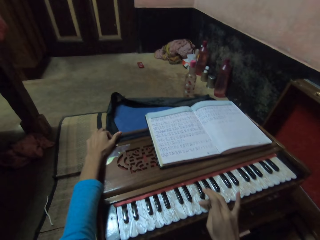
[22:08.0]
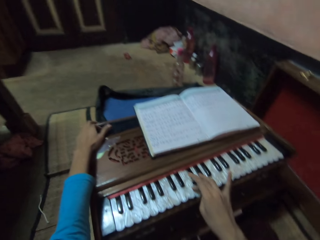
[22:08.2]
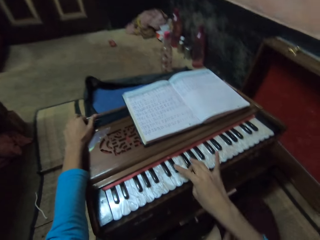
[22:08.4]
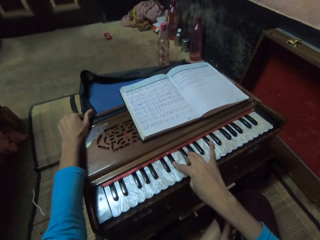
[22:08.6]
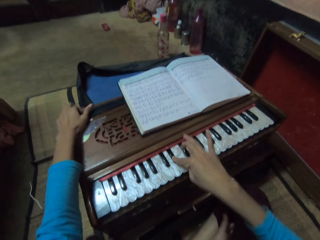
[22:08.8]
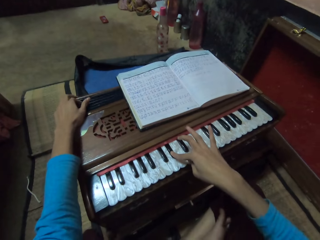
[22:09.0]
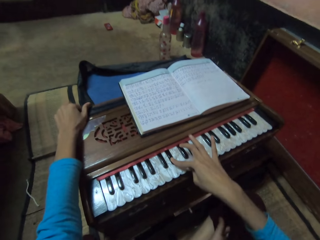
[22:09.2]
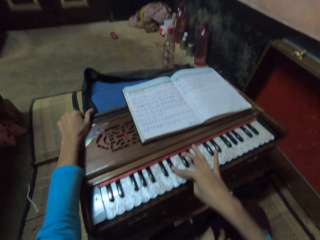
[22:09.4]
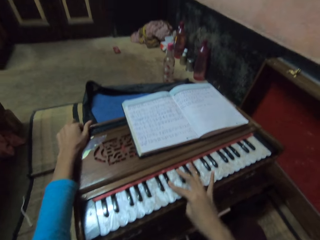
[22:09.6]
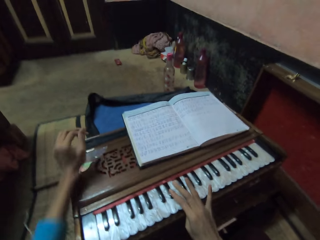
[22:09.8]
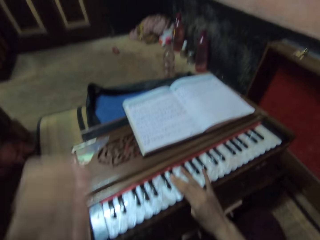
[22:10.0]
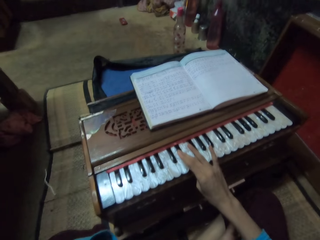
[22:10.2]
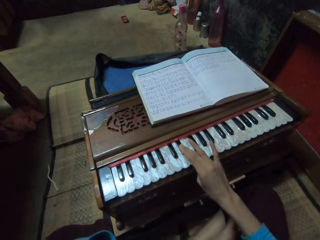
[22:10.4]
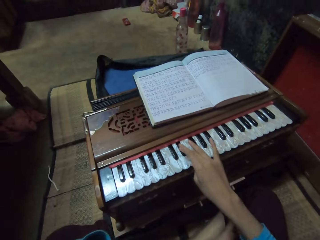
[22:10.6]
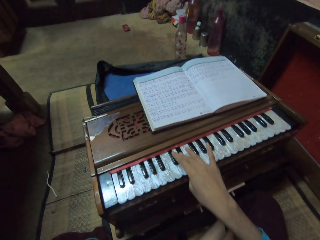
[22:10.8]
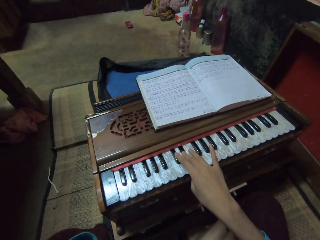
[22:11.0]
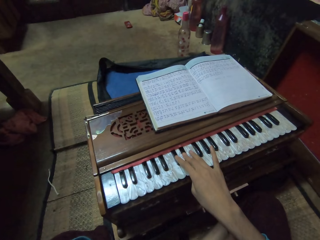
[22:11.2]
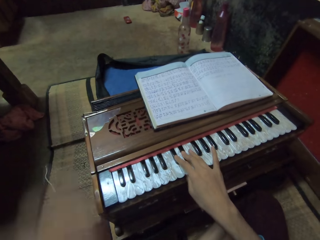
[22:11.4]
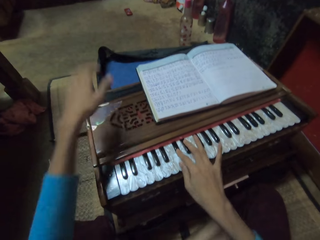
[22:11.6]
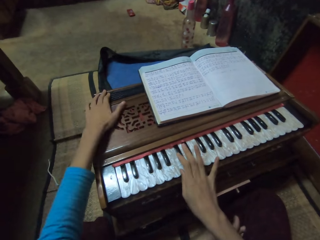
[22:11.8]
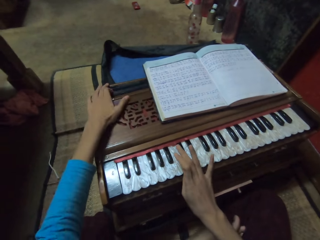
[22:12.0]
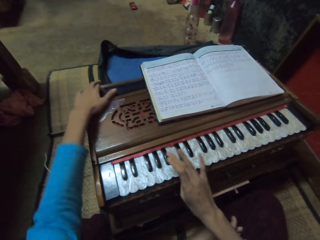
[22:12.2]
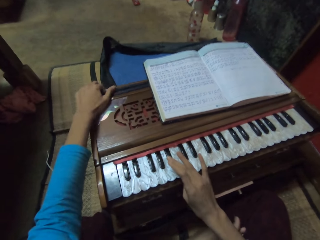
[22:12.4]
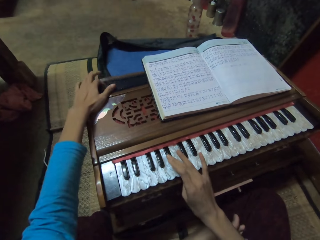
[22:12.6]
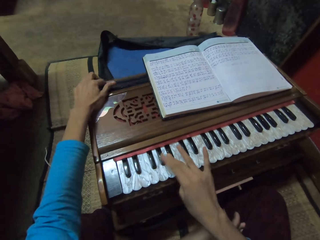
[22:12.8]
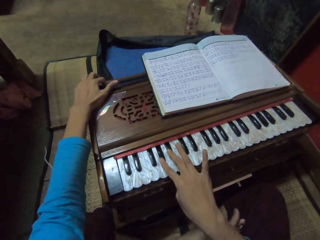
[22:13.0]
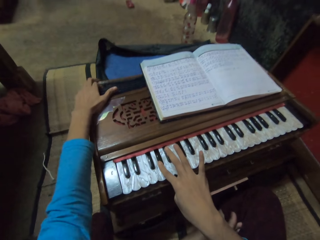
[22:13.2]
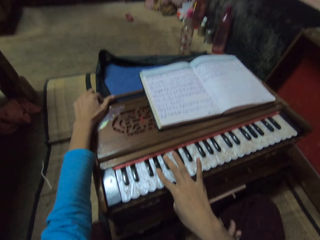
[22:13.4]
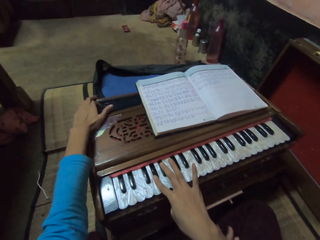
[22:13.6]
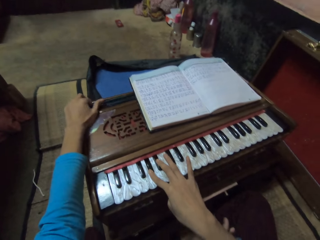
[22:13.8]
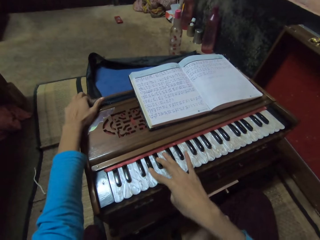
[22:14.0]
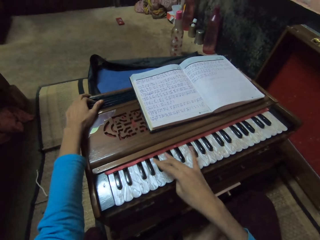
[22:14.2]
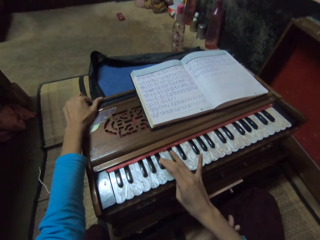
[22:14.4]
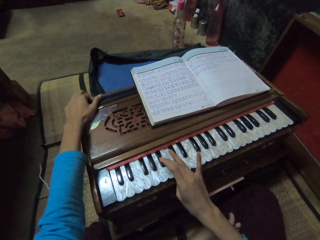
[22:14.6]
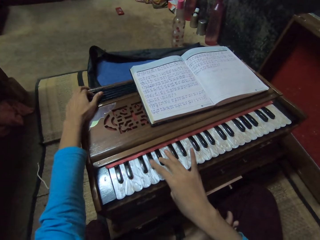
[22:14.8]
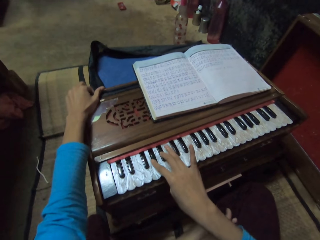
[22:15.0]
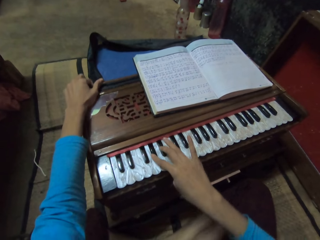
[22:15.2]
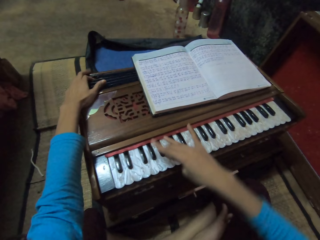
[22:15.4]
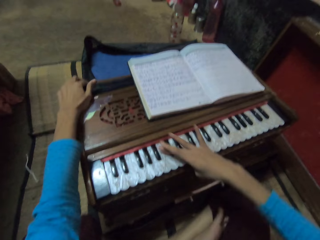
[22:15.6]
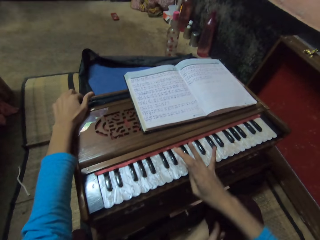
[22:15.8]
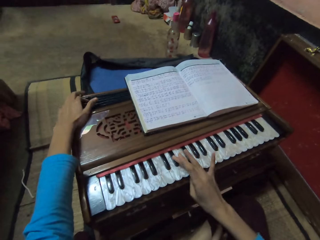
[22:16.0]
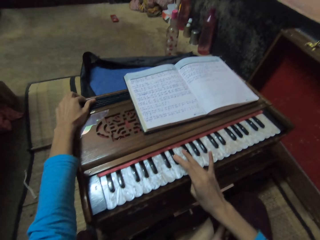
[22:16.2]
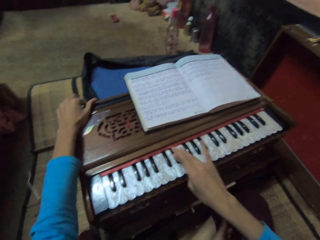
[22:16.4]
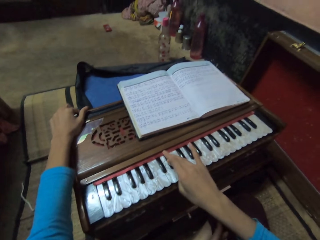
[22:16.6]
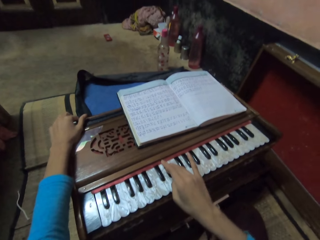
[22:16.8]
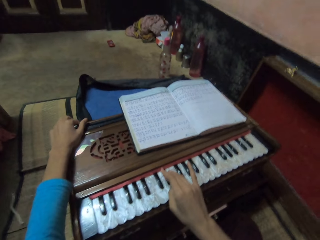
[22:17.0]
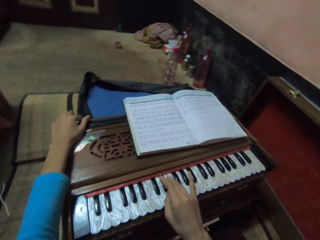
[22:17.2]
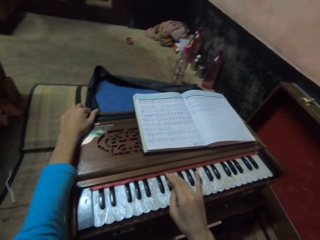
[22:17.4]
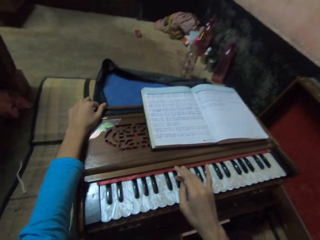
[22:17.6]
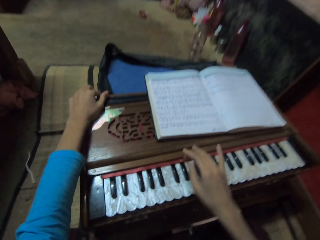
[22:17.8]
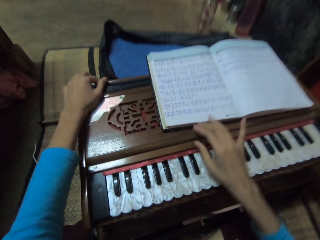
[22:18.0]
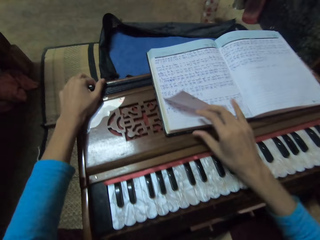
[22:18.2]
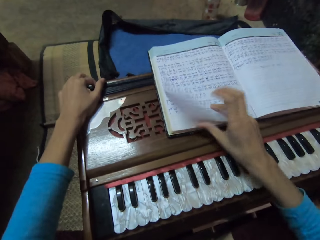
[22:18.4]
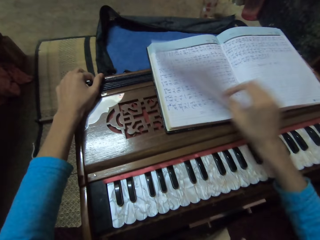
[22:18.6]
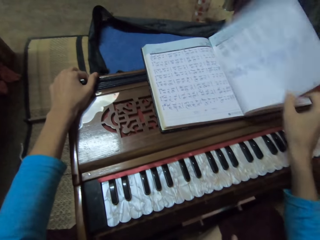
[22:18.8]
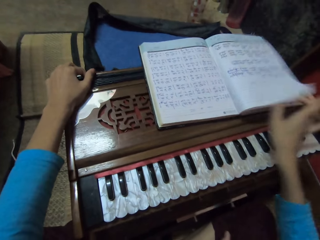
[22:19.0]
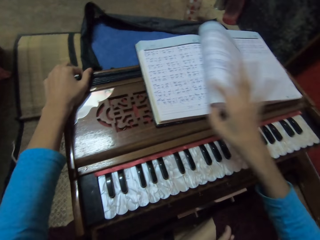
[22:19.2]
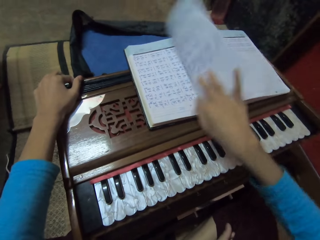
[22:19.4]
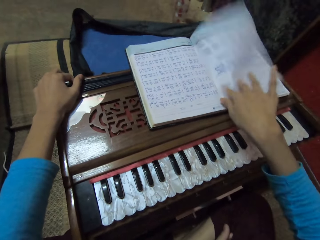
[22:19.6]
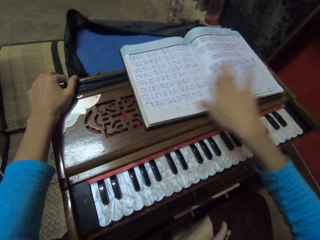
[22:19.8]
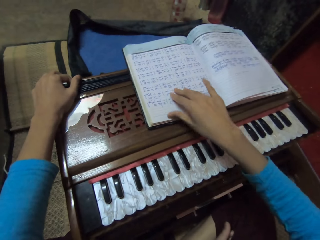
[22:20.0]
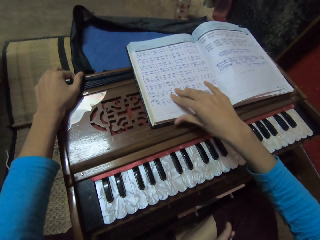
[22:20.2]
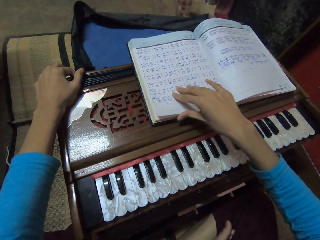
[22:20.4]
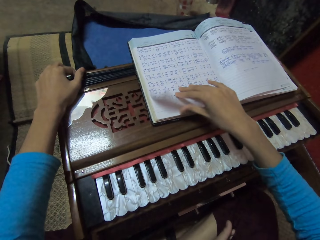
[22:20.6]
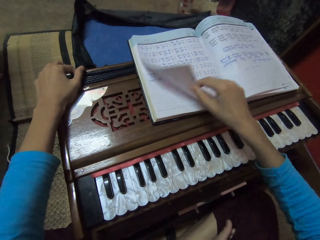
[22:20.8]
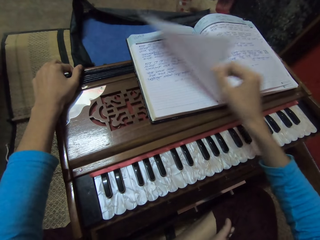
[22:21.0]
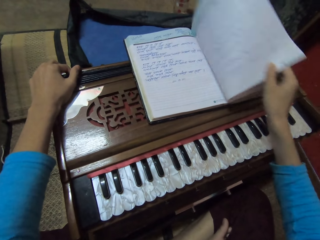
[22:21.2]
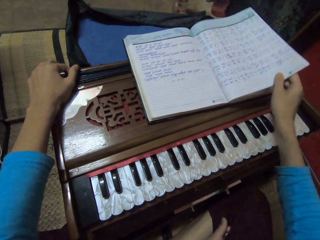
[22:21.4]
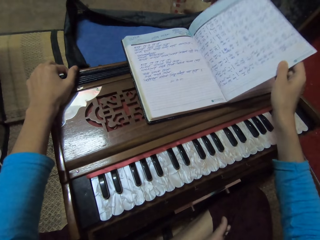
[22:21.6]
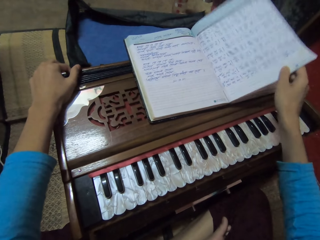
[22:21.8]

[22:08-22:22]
The camera wearer lifts the hand. She touches her face. She plays the piano accordion with both hands. She flips the book on the piano accordion with her right hand. She peruses the book.

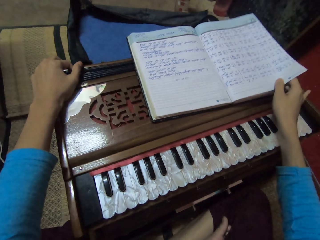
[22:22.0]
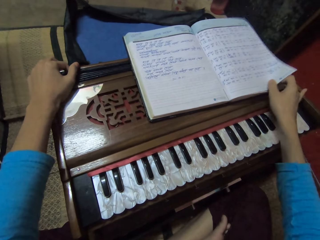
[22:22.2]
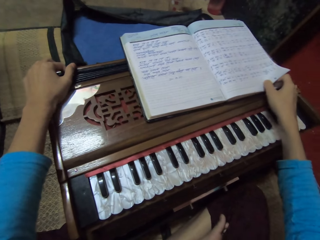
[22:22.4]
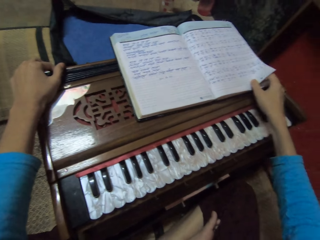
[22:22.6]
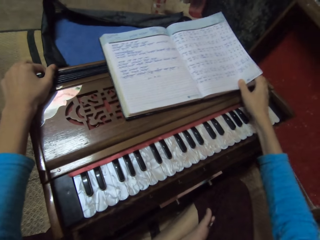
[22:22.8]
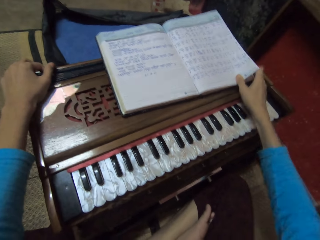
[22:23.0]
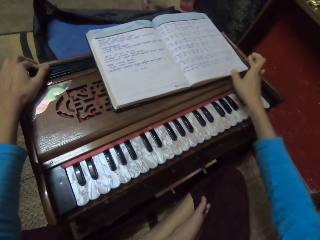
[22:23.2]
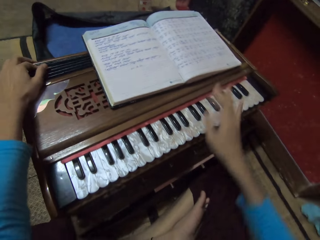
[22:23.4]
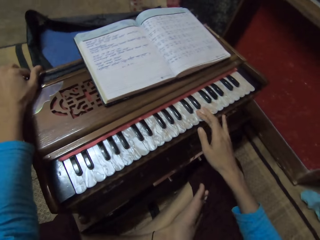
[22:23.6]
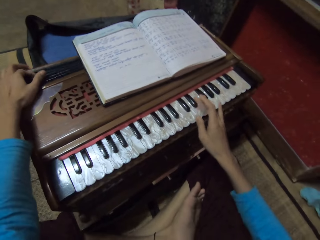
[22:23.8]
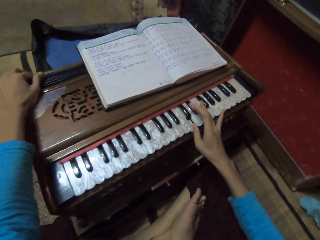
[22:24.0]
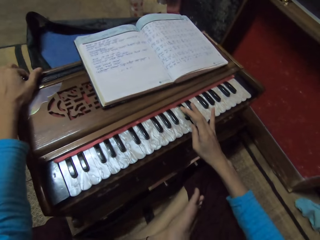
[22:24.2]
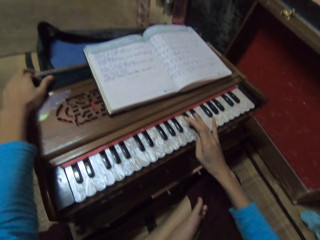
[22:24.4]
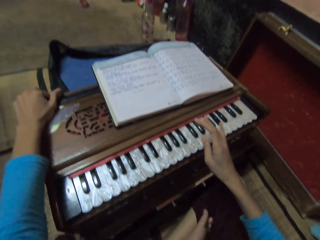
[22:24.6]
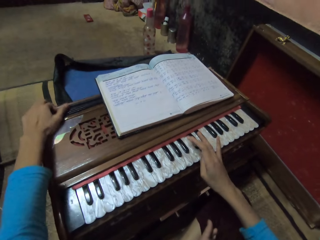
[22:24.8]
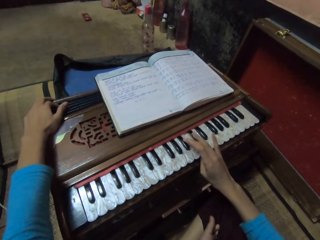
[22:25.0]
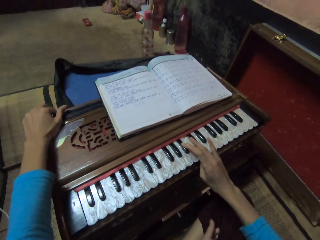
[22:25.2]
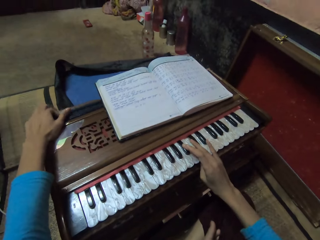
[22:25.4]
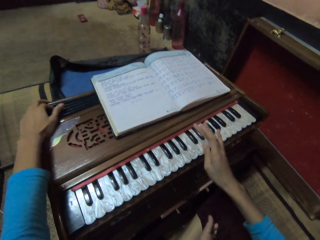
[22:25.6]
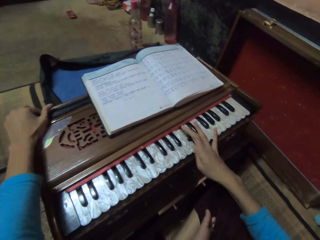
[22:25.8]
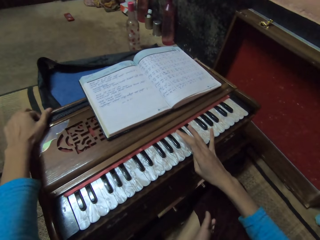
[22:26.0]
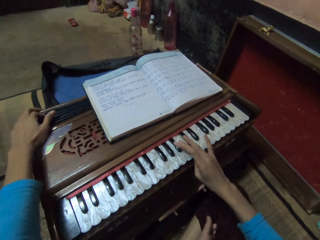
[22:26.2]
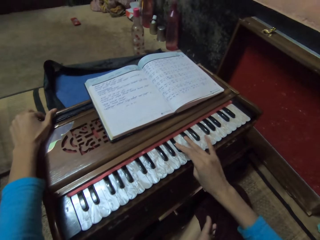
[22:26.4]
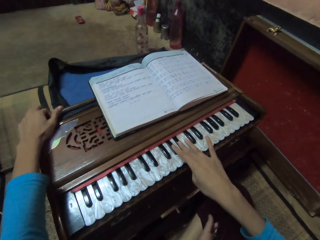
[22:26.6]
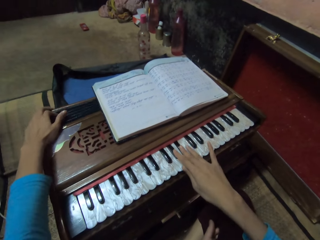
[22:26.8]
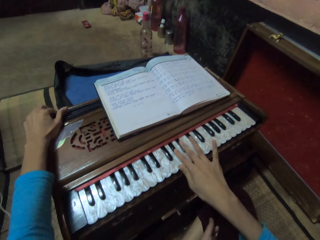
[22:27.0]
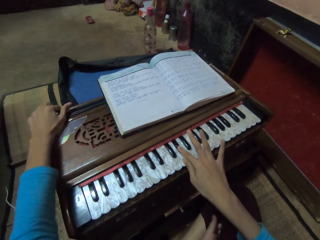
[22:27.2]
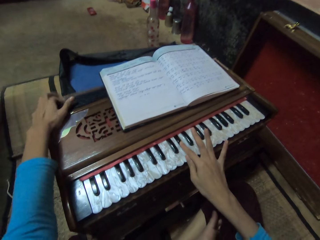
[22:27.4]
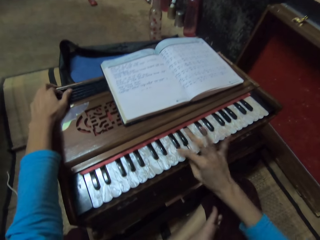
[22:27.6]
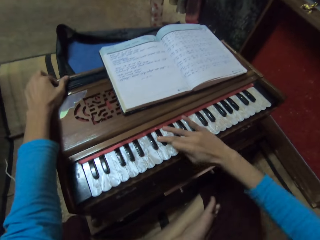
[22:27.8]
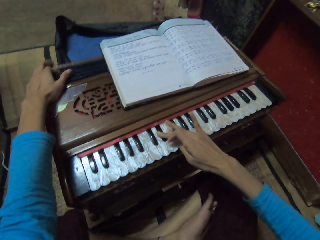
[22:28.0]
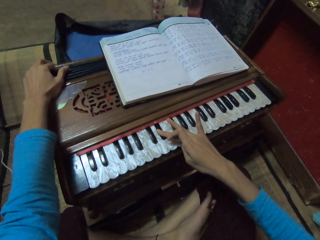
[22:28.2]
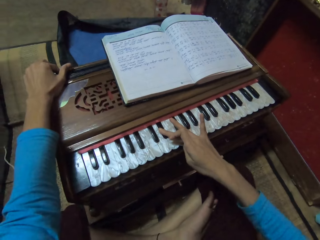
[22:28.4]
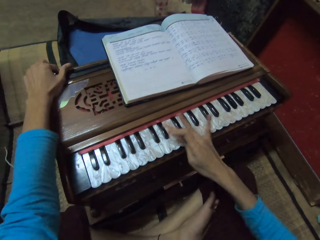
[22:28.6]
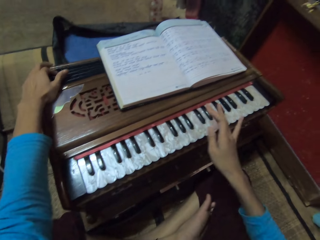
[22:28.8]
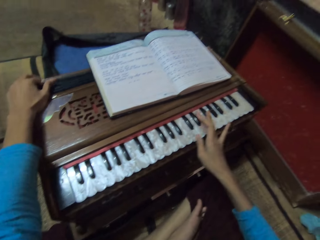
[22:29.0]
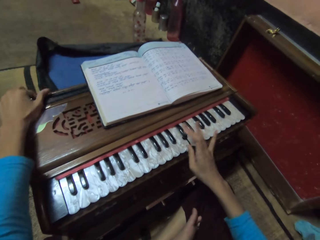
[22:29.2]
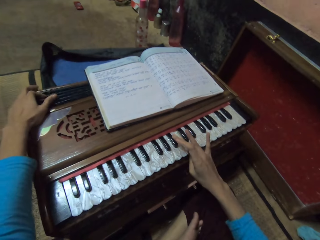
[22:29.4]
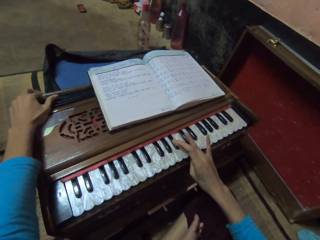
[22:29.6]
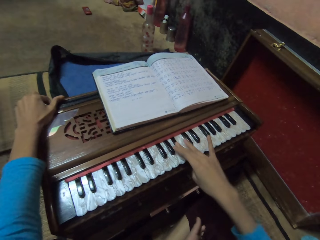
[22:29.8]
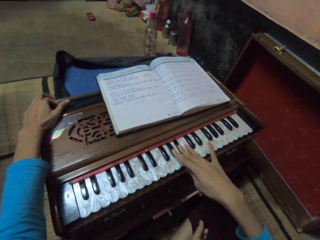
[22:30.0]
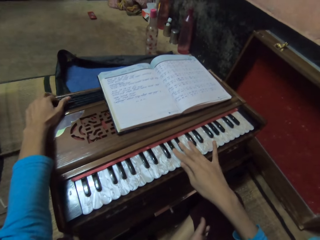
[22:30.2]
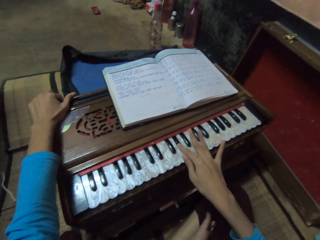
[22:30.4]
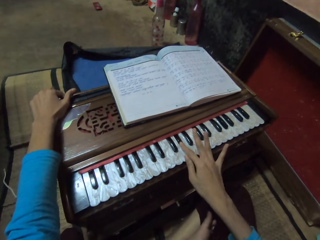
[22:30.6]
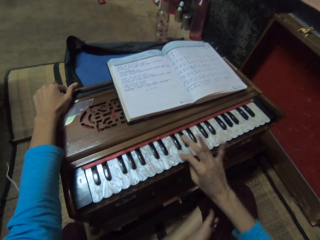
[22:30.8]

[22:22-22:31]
The camera wearer plays the piano accordion with both hands. They sing.
